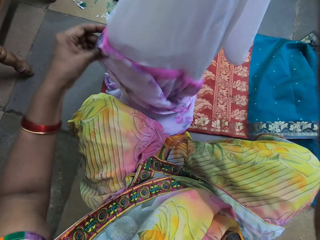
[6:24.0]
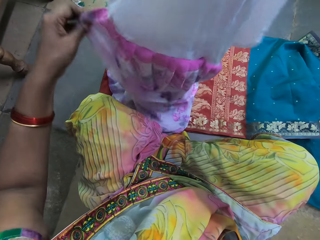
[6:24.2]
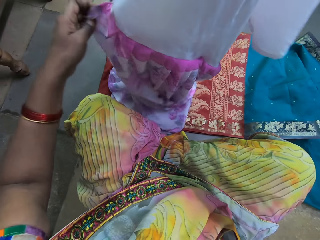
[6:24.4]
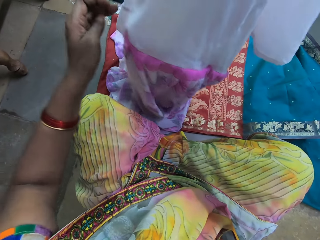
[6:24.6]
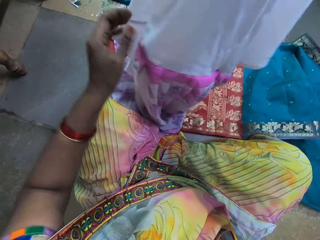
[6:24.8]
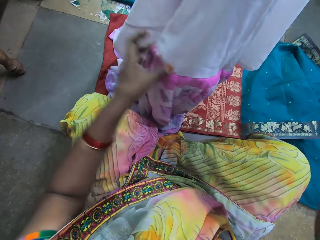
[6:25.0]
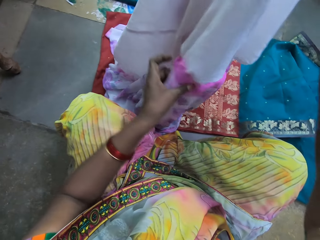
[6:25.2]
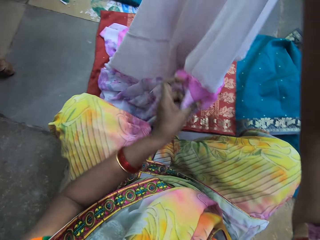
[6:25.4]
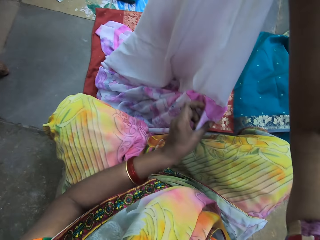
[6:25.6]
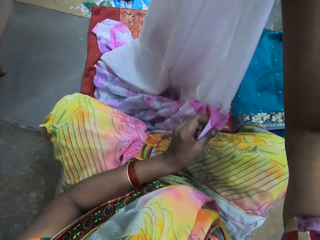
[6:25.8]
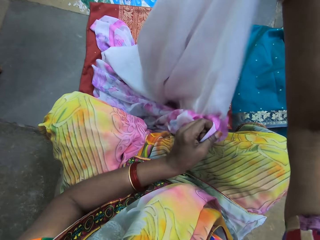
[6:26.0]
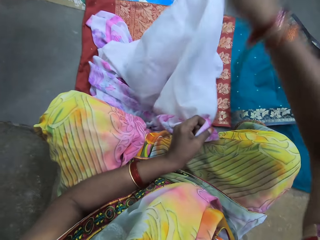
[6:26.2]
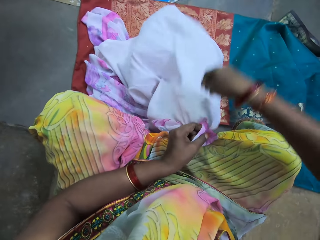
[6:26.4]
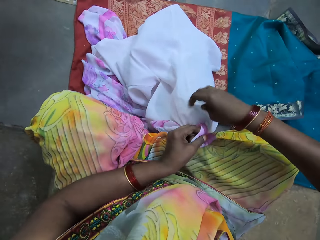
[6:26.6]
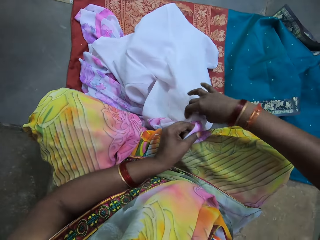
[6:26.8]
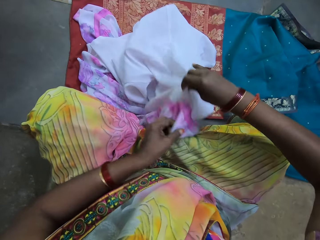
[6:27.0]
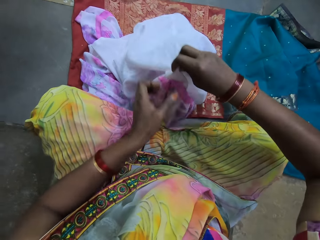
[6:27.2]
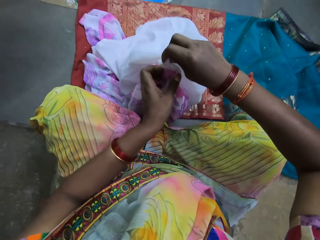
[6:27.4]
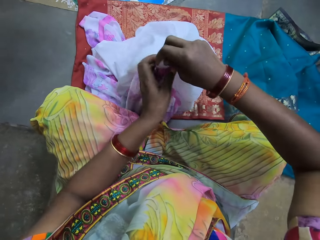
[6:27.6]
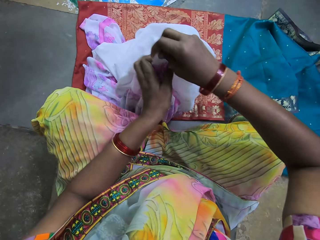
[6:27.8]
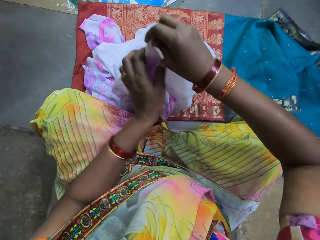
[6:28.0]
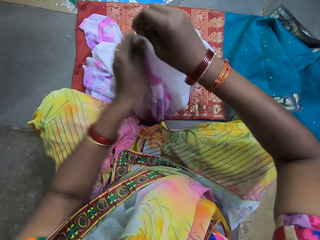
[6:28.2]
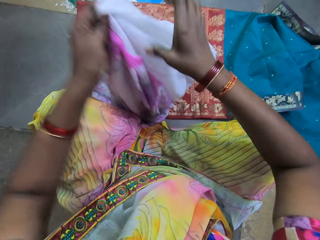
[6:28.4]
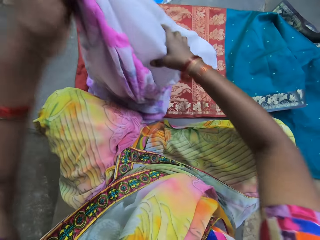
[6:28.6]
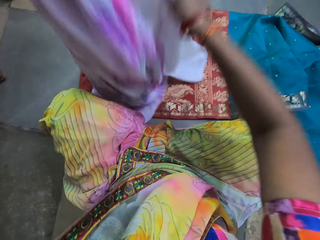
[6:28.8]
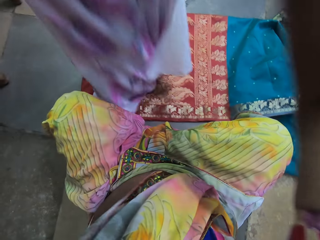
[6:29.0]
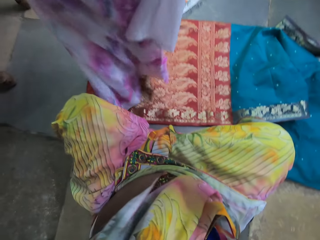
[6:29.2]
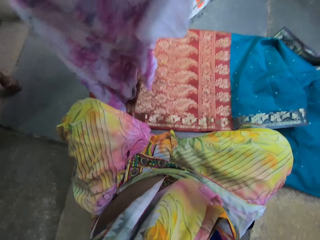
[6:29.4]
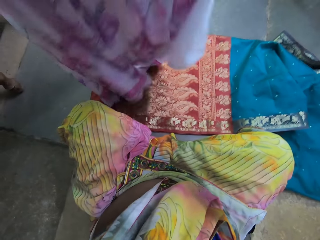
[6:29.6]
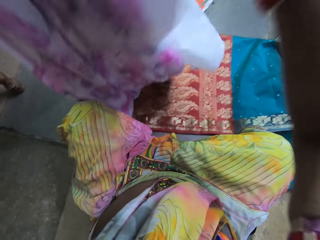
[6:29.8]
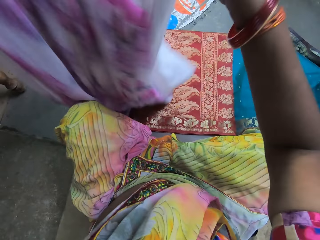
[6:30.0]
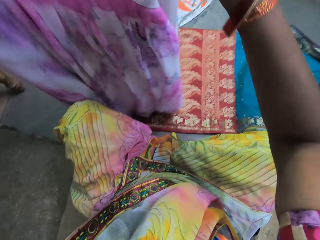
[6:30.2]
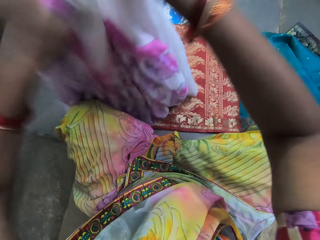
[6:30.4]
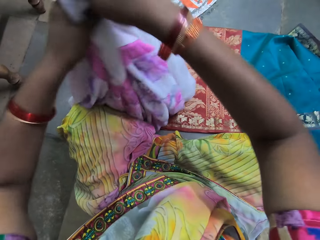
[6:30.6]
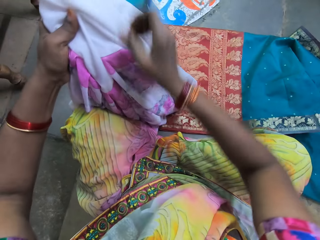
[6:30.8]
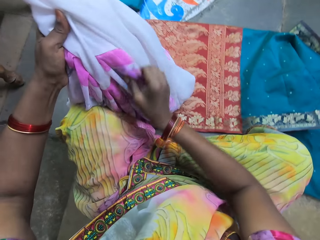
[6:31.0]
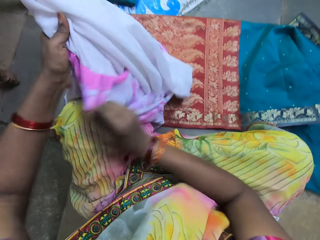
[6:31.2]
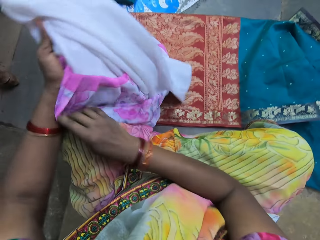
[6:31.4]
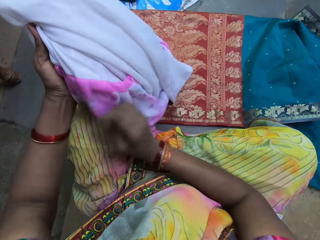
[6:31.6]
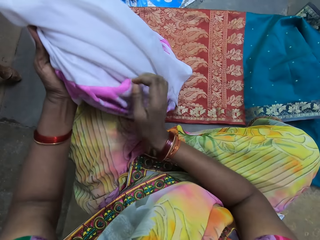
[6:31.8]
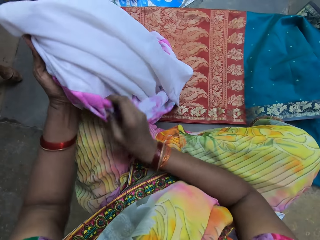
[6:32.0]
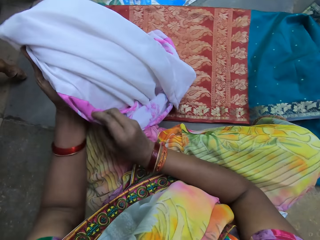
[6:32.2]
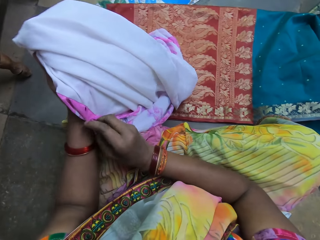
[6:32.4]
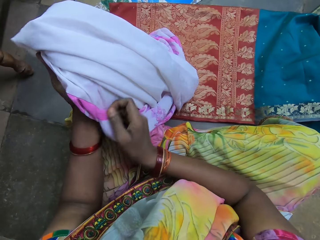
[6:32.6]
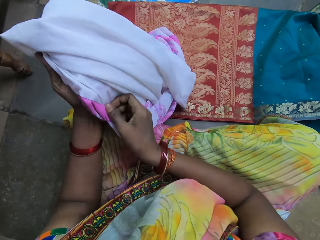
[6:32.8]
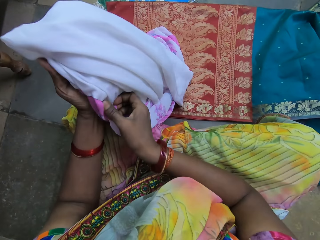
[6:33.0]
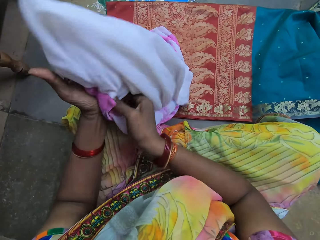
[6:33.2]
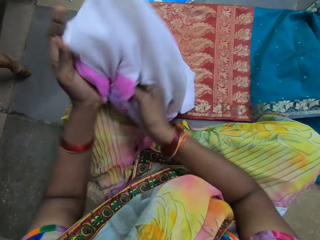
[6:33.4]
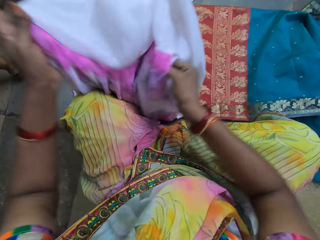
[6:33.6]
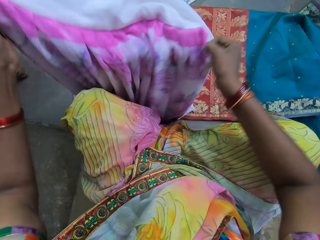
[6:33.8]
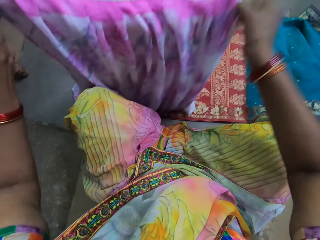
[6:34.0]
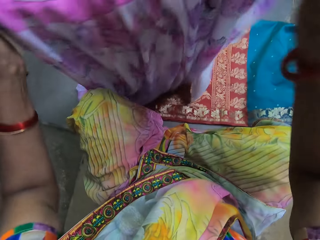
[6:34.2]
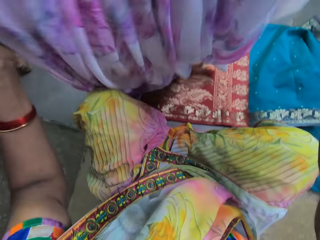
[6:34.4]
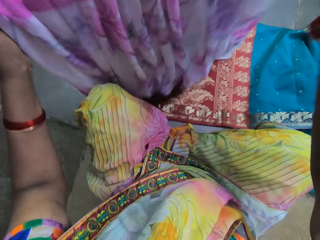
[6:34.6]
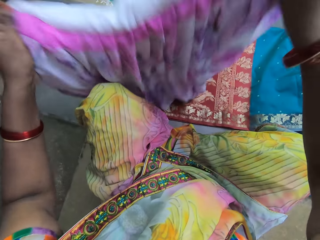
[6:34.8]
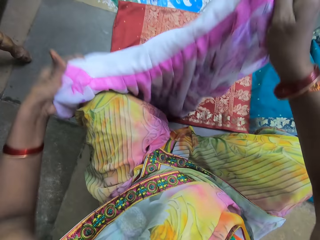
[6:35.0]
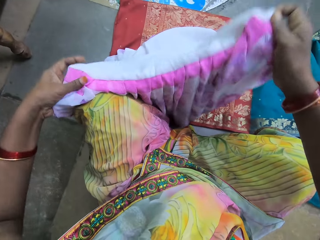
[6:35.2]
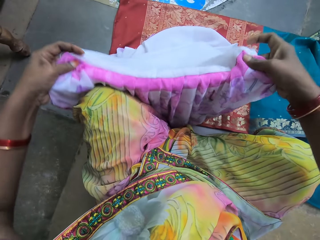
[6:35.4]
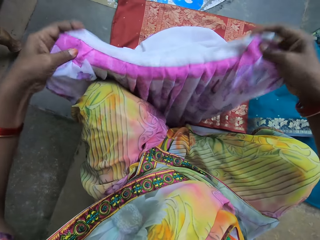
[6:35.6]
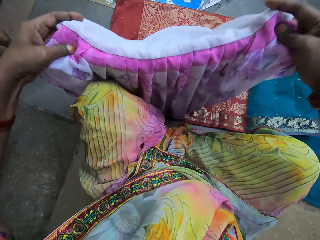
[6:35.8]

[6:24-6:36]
The camera wearer checks the cloth.

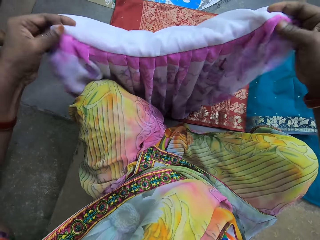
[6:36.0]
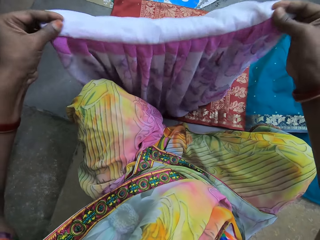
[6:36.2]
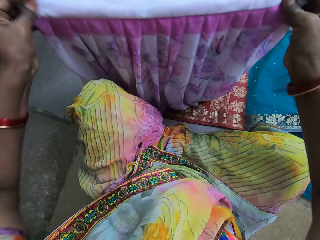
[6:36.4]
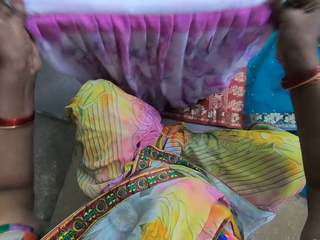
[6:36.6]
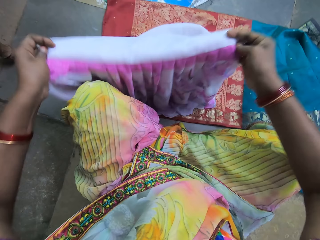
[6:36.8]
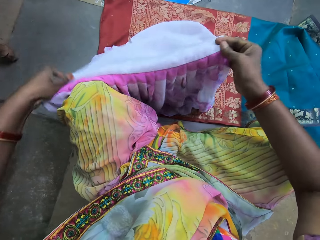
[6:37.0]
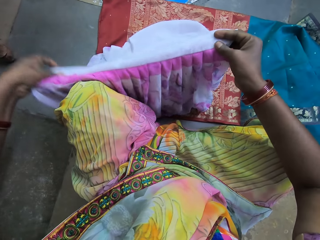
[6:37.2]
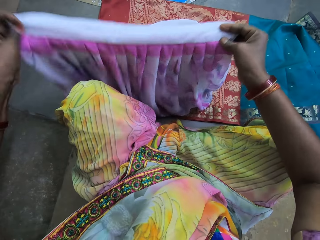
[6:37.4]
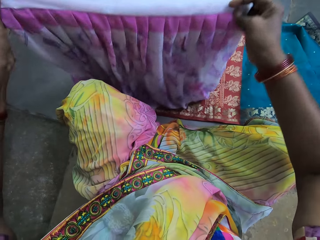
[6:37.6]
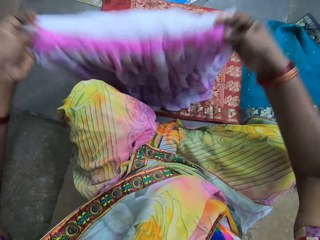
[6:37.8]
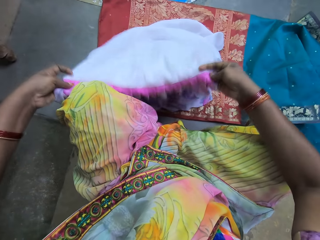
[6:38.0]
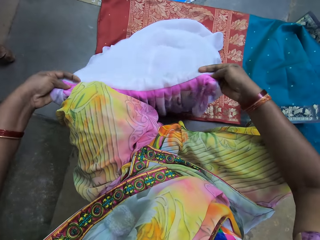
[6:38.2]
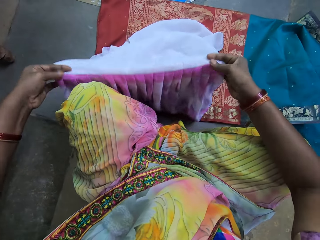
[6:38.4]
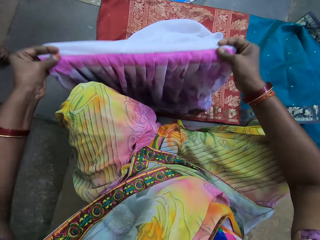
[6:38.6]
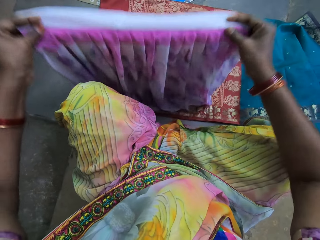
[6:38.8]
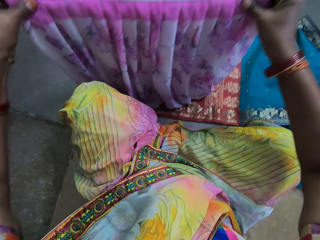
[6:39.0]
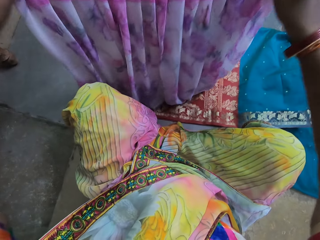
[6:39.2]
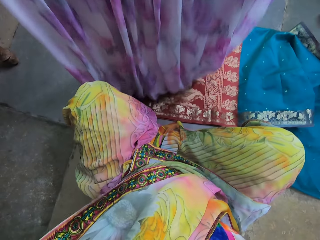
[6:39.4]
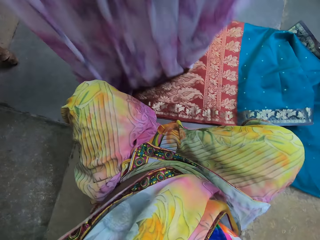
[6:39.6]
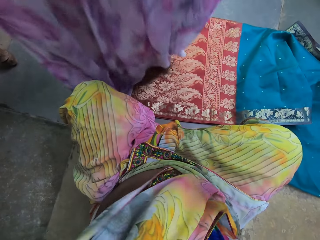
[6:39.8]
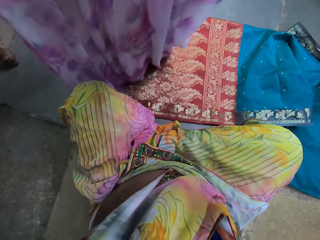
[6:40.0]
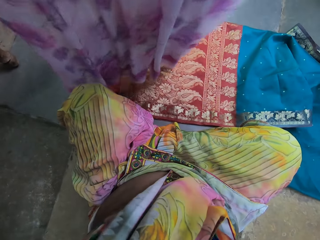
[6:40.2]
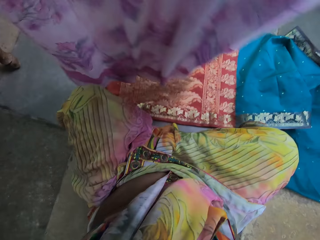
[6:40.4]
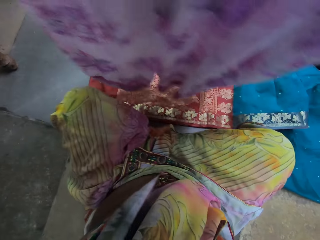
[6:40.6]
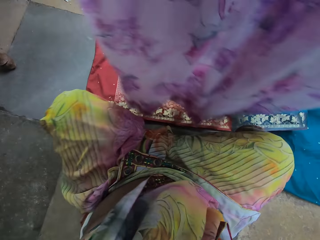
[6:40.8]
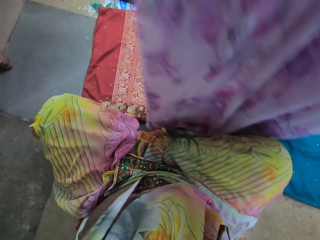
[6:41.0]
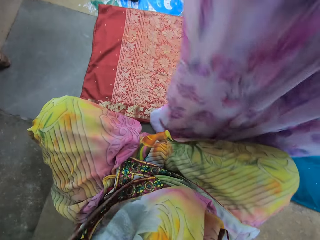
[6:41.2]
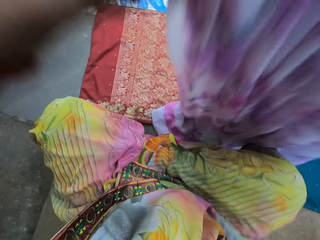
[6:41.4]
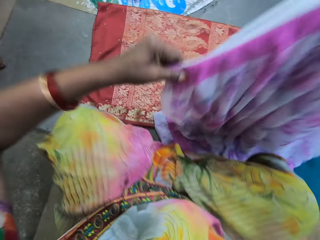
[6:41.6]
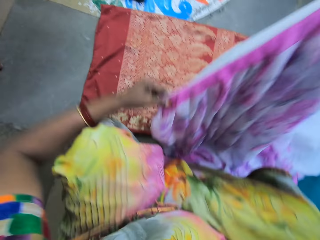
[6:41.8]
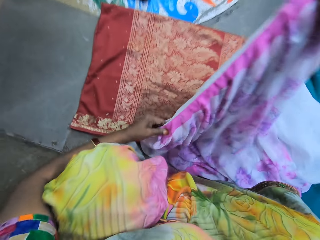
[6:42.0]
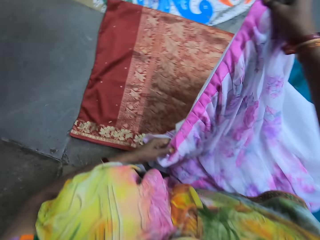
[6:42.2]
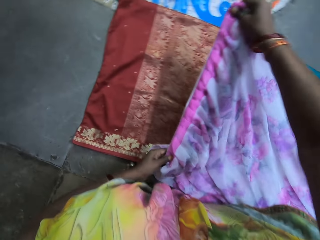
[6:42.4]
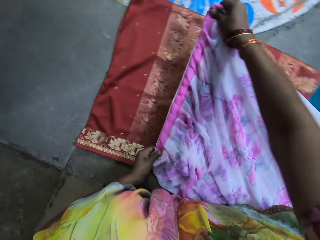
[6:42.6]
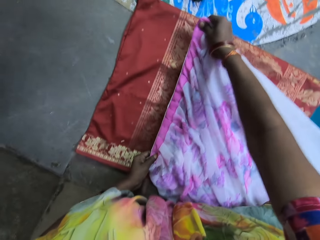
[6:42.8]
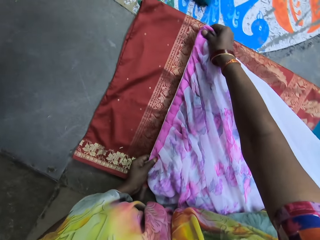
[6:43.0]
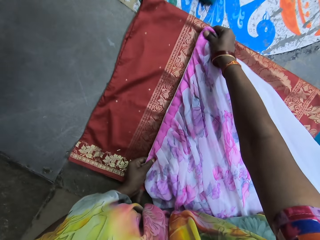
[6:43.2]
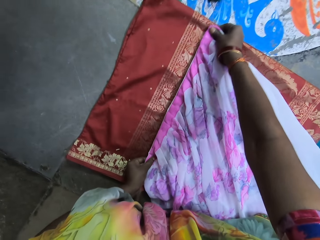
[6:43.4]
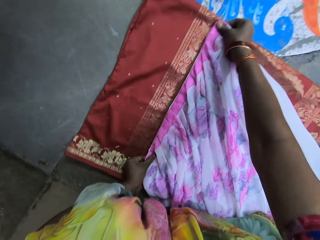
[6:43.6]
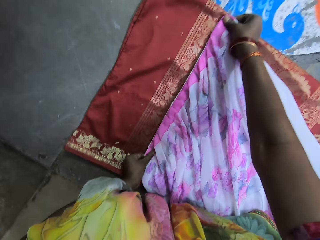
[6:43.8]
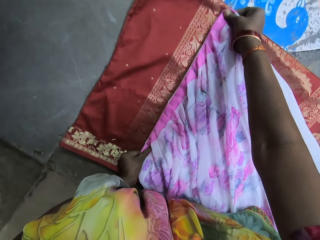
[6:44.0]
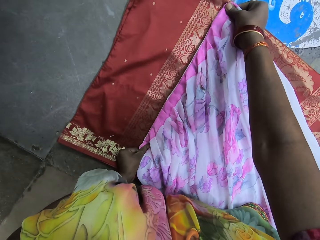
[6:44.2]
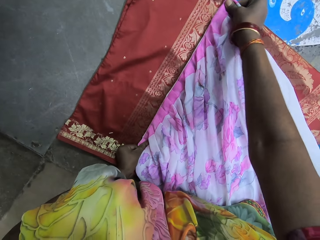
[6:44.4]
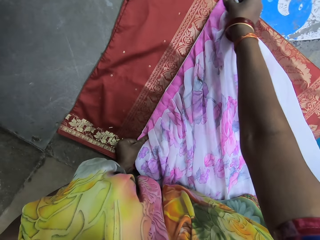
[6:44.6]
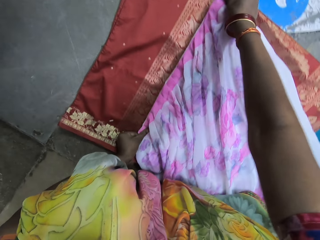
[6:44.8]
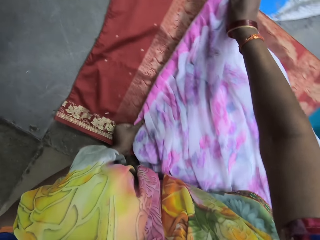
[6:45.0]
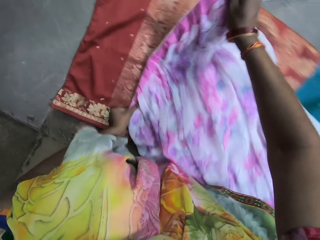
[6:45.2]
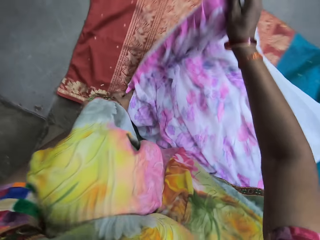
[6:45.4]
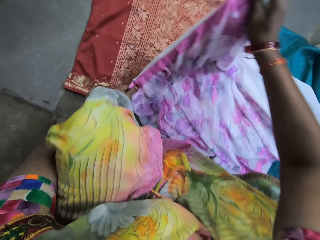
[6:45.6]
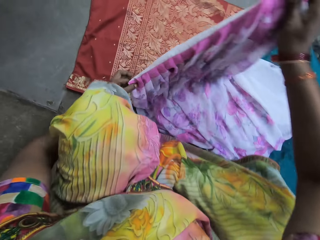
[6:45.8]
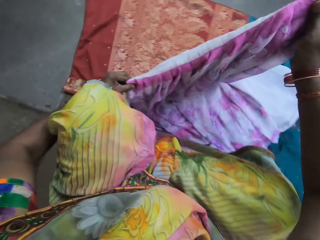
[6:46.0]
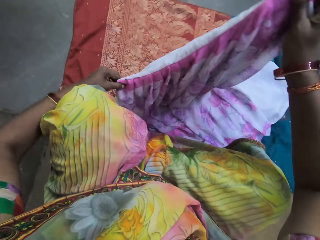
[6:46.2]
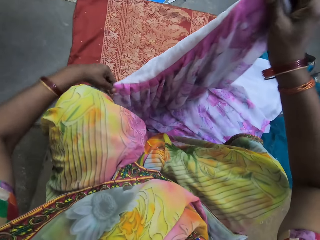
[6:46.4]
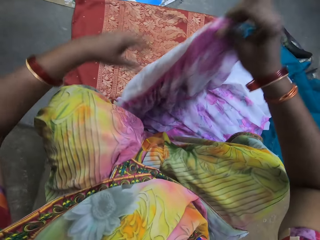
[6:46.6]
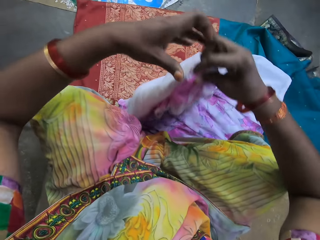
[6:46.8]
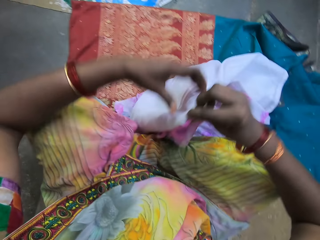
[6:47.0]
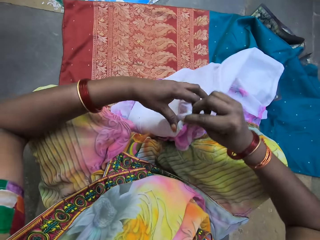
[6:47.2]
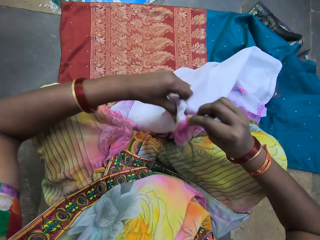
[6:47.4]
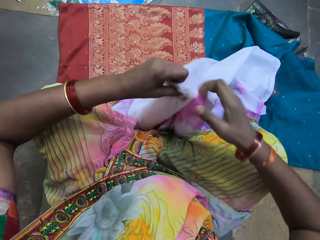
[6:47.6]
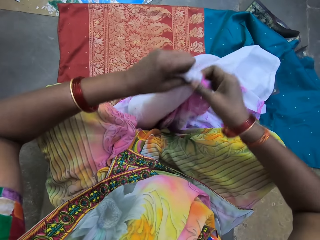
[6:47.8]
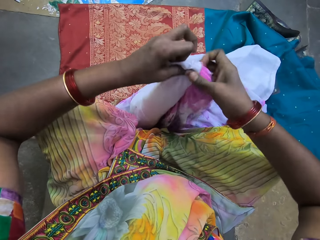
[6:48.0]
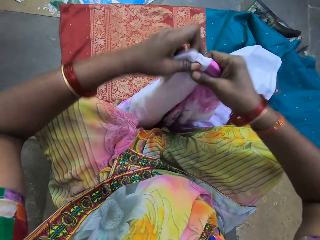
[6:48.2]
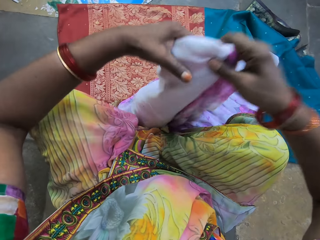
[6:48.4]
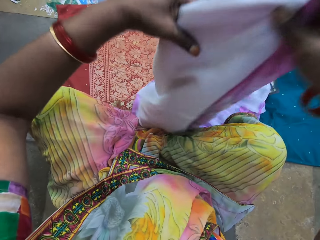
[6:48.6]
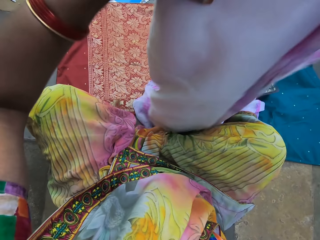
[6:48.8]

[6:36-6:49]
The camera wearer folds the cloth. She measures the gown with the fabric on the floor with her hands. She stretches the gown on the floor with both hands.
